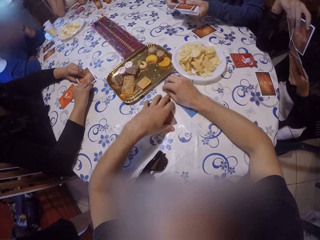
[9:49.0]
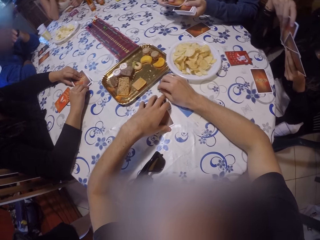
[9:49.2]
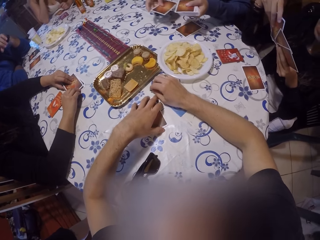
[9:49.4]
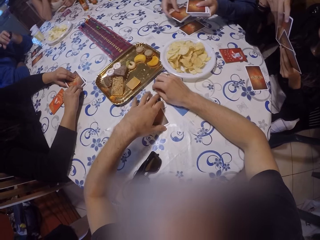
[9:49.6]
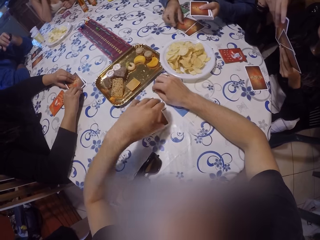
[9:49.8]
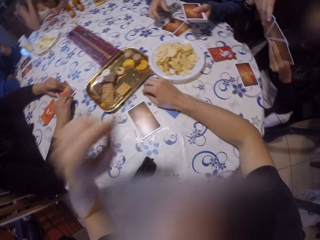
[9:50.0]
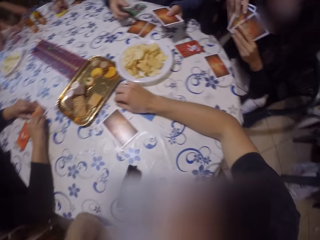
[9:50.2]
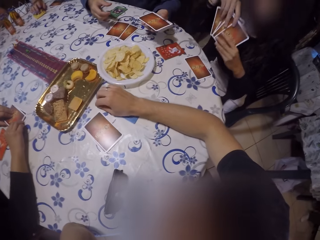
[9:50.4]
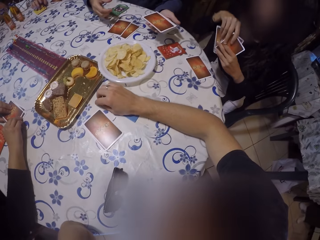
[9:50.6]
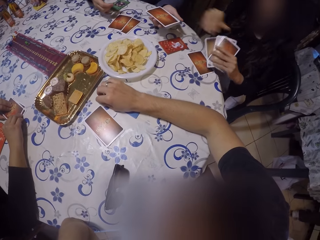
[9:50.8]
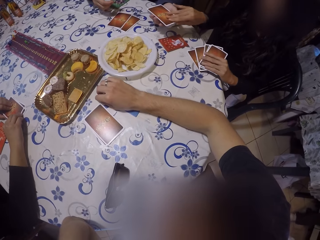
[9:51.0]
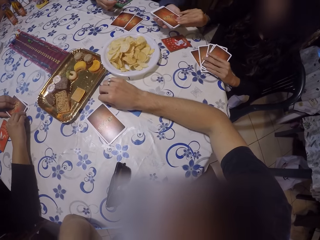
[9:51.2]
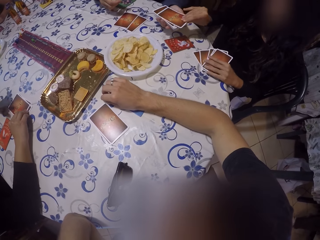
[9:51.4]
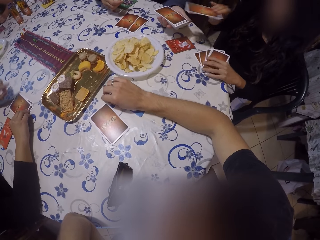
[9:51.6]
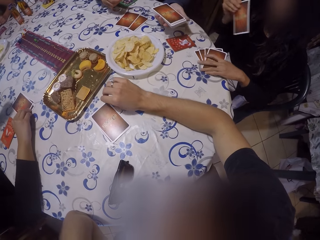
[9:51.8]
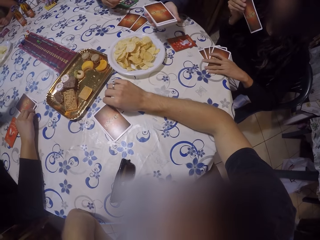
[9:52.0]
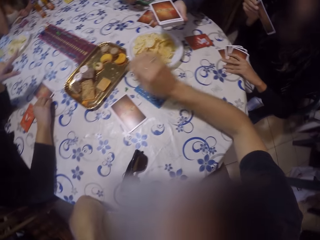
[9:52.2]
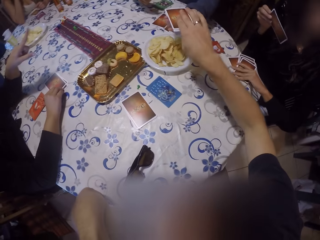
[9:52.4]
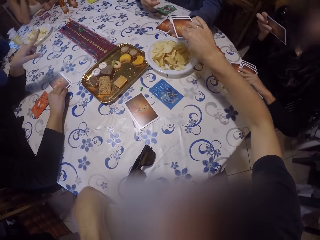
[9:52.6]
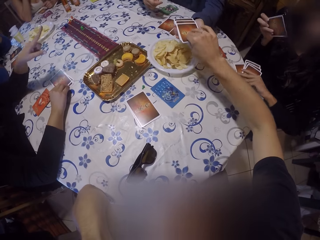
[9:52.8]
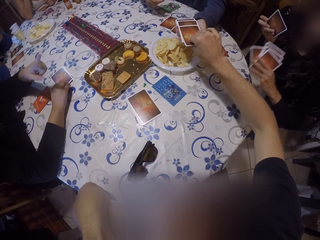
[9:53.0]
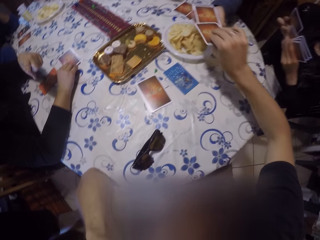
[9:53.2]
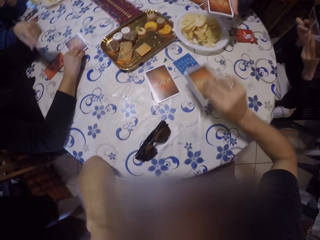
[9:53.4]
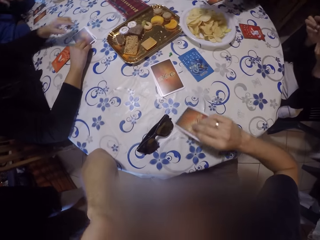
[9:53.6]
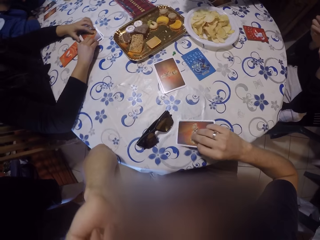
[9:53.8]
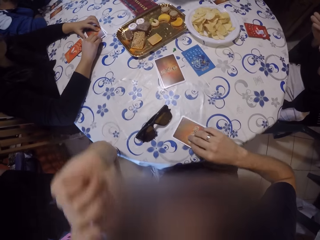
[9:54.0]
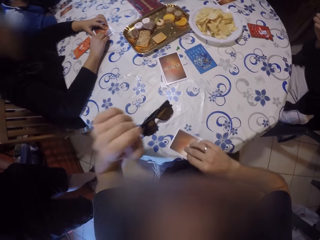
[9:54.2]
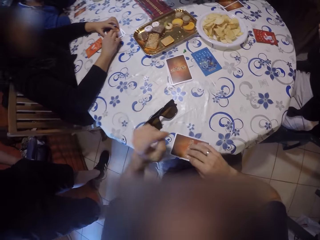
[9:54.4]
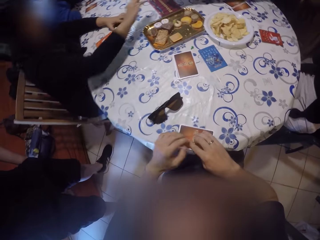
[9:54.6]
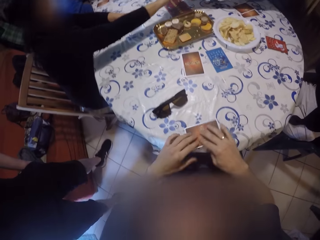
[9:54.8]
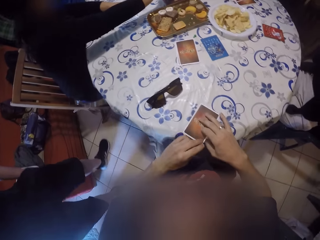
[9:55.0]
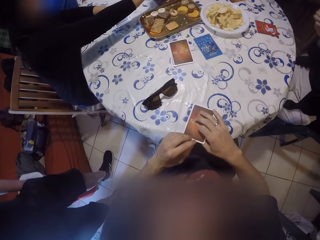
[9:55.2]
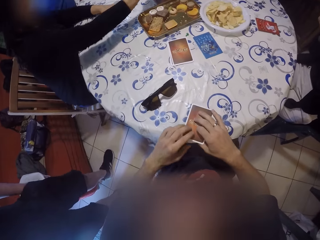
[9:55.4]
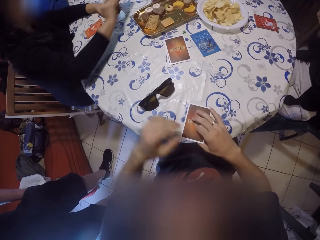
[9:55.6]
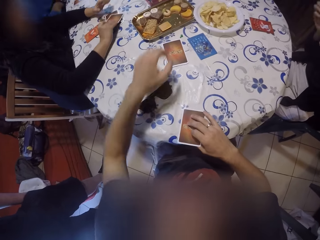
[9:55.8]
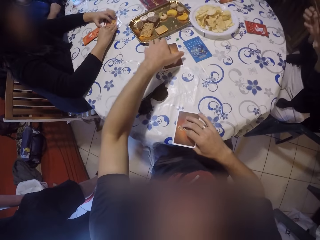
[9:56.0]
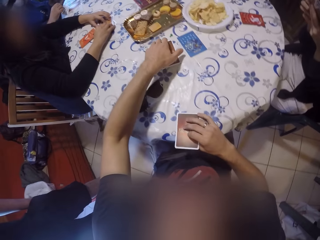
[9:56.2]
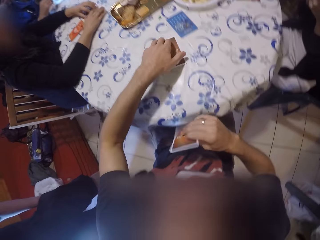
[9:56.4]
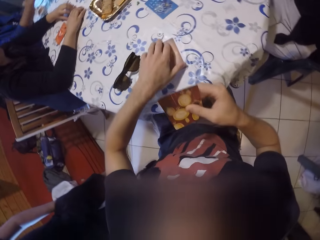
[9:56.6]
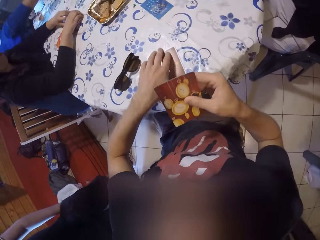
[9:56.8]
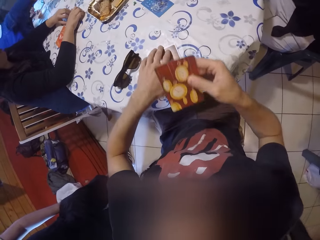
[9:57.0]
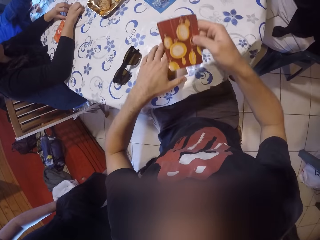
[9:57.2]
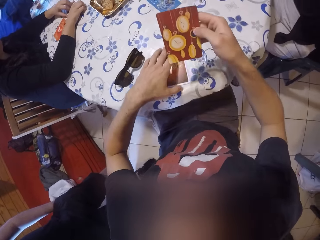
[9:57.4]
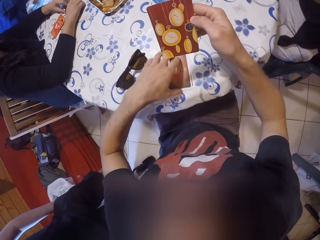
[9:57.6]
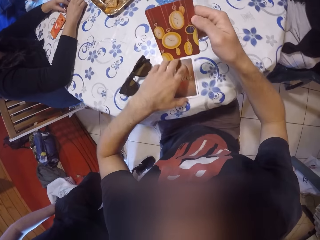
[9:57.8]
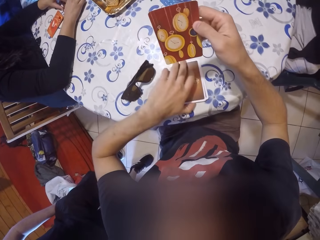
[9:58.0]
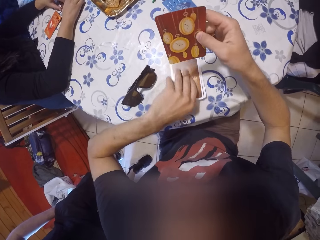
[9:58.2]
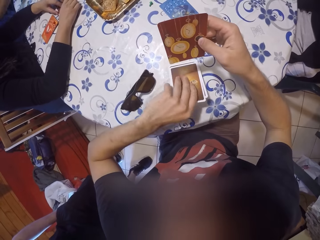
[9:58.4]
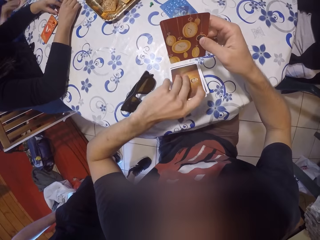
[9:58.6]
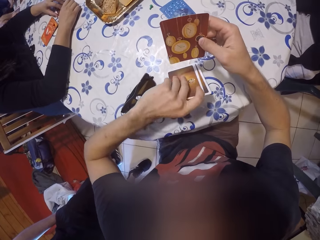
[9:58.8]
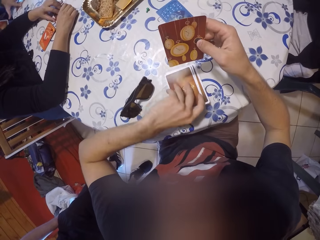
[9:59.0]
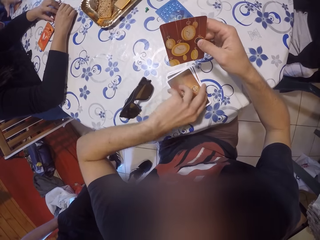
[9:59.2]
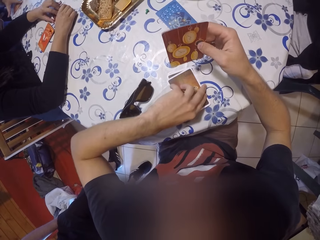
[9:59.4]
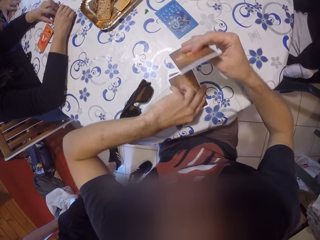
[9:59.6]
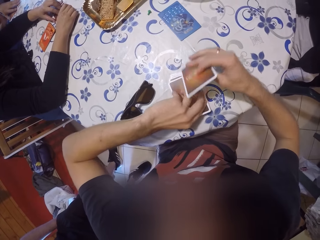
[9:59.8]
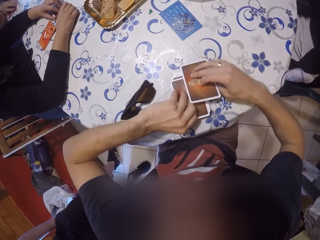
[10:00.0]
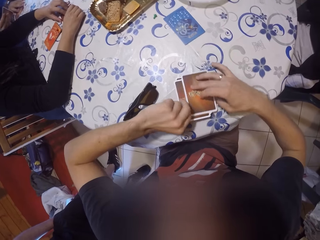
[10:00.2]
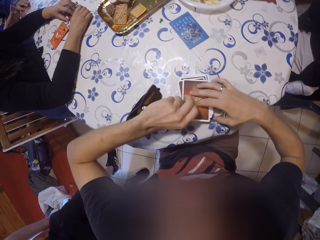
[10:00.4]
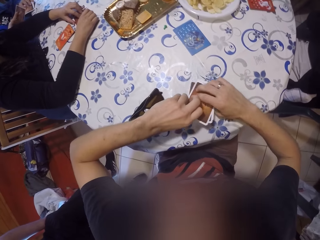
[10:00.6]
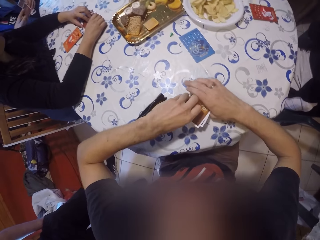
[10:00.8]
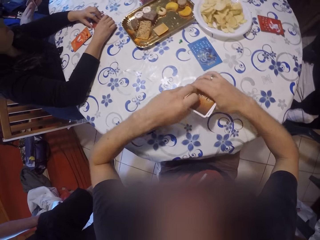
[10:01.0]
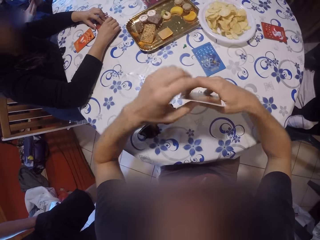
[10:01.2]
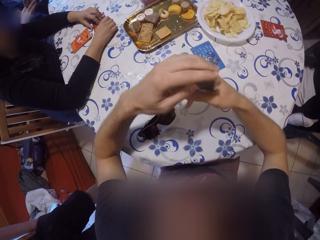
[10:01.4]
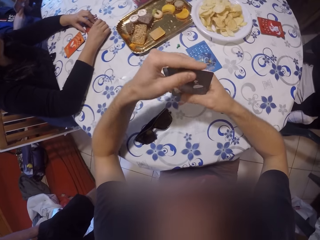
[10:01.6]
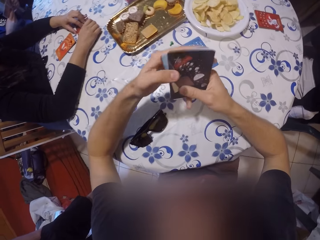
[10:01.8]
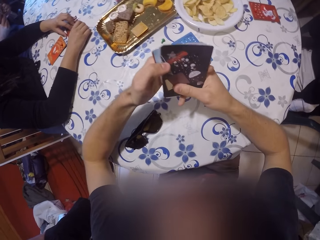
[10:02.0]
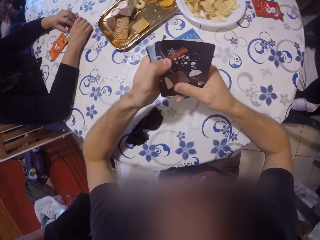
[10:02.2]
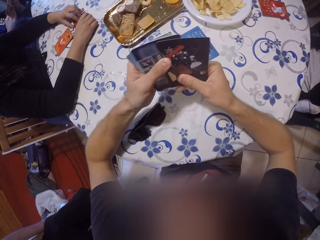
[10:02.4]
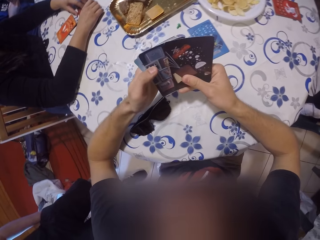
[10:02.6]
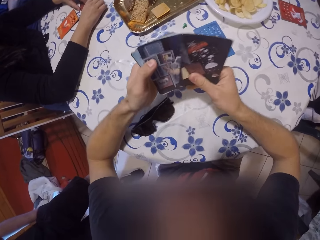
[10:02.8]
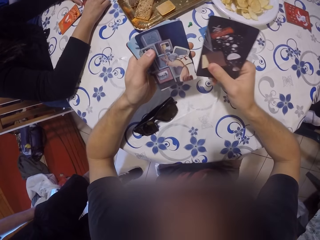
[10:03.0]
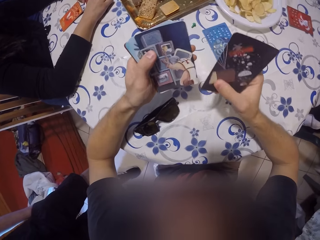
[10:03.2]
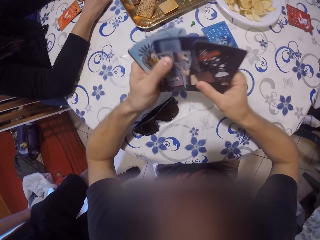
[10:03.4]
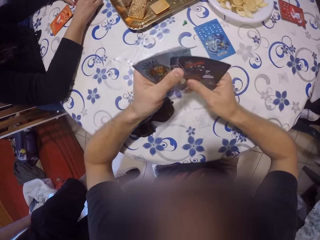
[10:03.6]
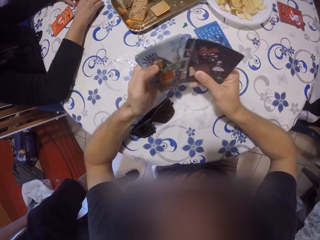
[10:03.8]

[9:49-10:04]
A man picks a card from the others and places the card on a table. The camera wearer raises his left hand towards his head. The man passes the cards to a woman. The woman picks a card from the others and checks the card. The man passes the cards to the camera wearer. Another woman points at the man. The camera wearer collects the cards from the man with his left hand. He places the card on the table. He holds the cards on the table with his left hand. He rotates a card on the table. He adjusts the cards on the table with both hands. The other woman picks a card from the table and places a card on the others. The camera wearer moves a card on the table. He lifts a card from the table. He checks the card. He packs the cards on the table with his left hand. He places a card on the others. He joins the cards in both hands together. He lifts the cards from the table. He checks his cards.

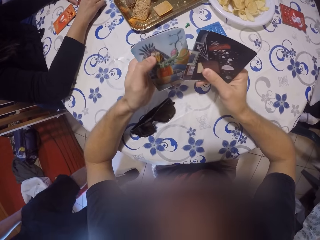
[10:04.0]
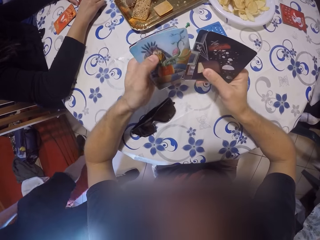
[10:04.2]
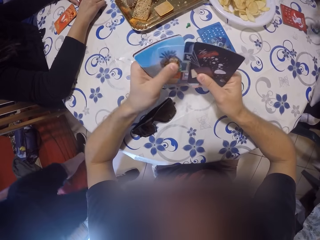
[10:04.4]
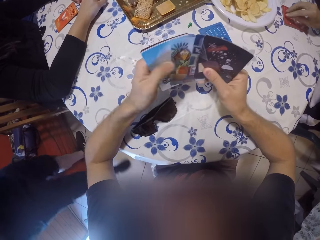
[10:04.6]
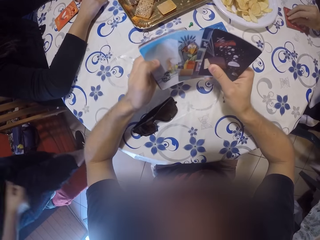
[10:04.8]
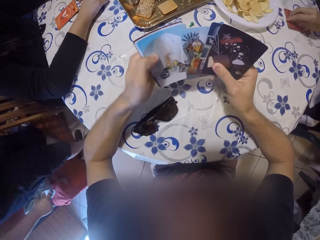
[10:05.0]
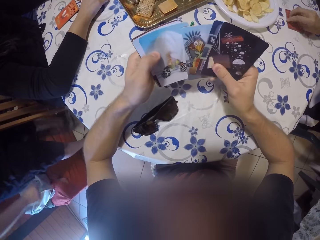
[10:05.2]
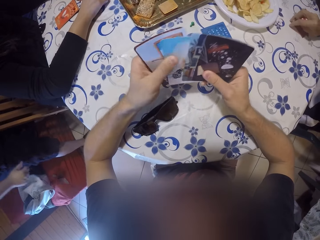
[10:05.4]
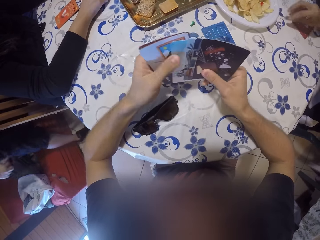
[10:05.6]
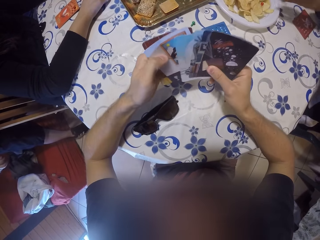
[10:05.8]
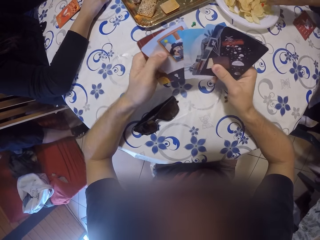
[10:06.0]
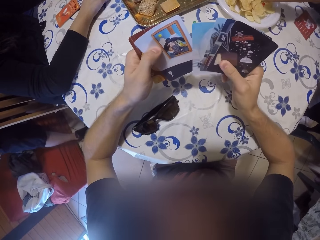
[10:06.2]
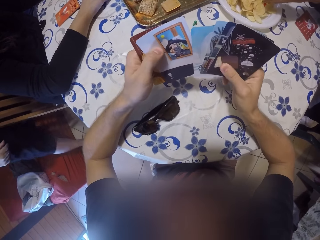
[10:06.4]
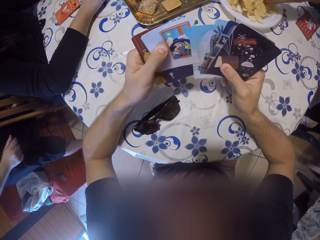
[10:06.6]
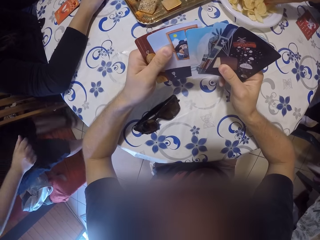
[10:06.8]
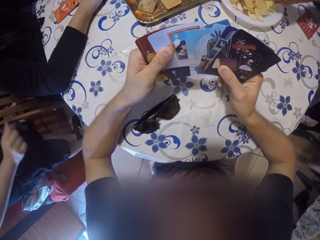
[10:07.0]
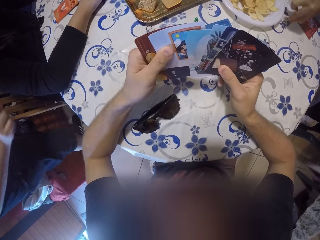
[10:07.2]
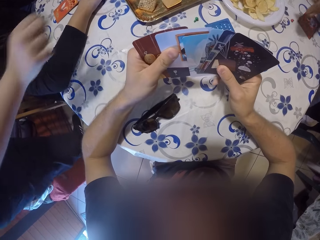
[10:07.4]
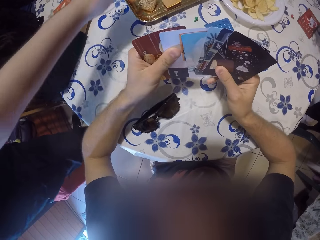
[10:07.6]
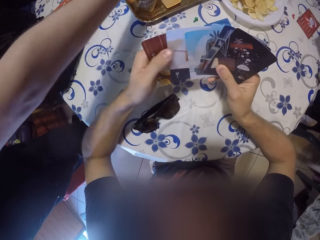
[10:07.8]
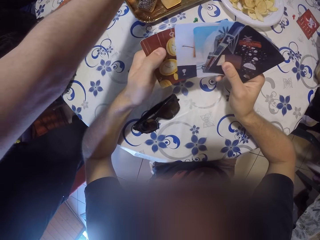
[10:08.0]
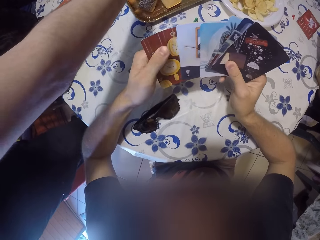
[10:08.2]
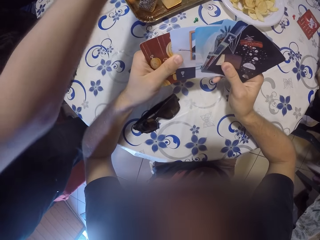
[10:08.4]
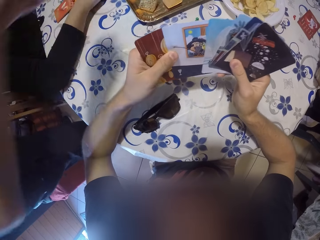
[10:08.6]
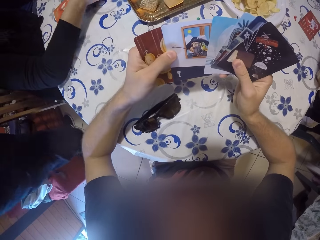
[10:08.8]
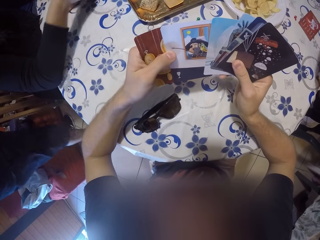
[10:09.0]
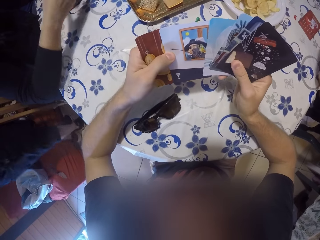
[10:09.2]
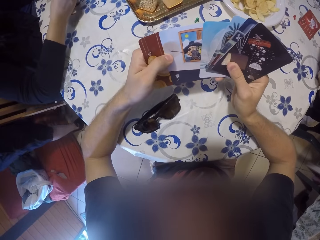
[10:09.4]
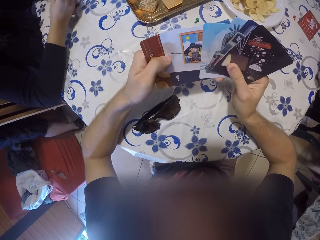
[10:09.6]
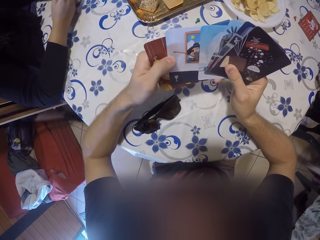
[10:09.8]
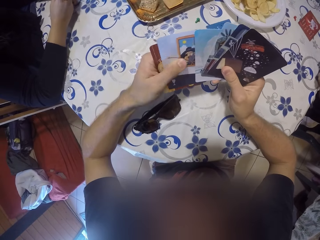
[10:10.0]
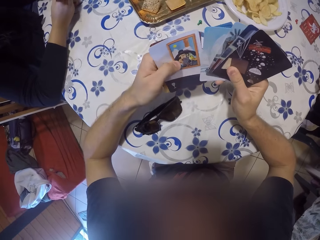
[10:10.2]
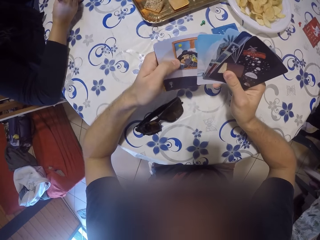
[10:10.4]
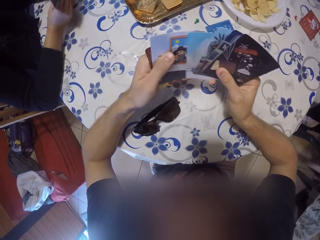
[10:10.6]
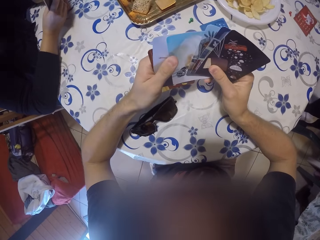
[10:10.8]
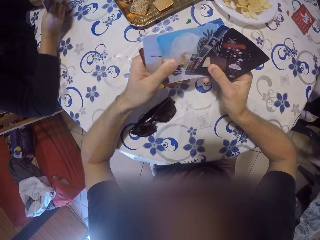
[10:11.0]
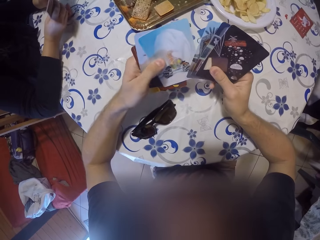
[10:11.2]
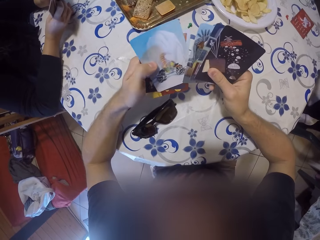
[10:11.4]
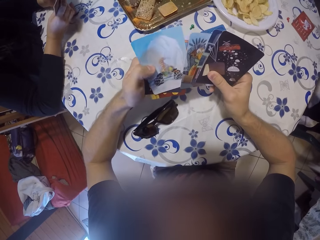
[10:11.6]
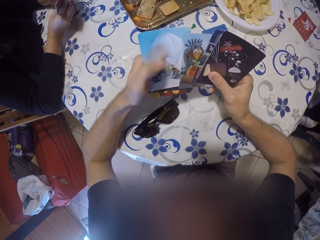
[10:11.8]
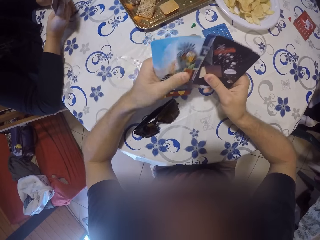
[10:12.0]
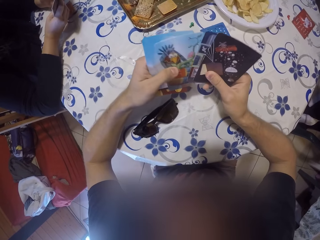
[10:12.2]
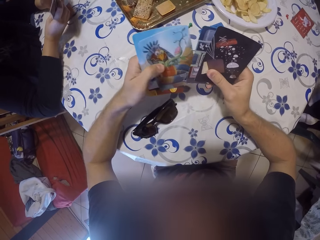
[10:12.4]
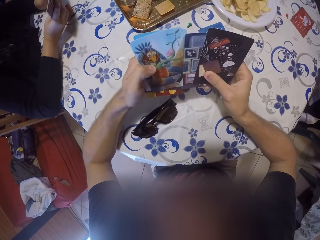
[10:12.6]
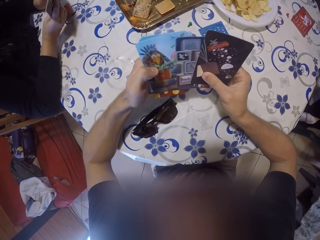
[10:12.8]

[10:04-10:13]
The camera wearer examines the cards with both hands. A man walks to the left. A woman removes something from the cards, picks something from the plate, and places something on the table. Another man reaches for snacks on the table with his right hand. The camera wearer checks his cards. The first man walks forward. Another woman checks her cards.
